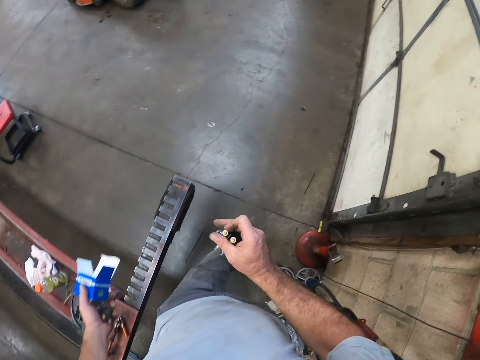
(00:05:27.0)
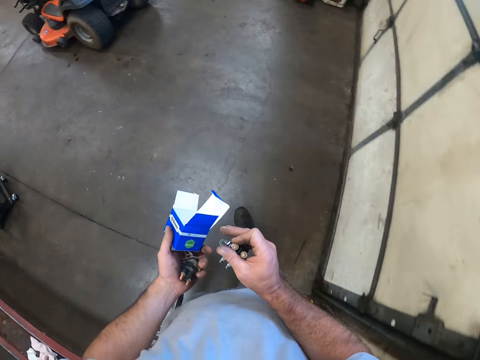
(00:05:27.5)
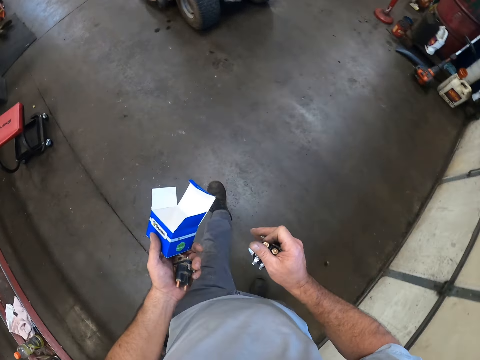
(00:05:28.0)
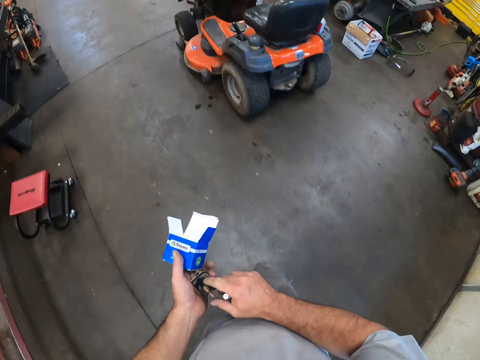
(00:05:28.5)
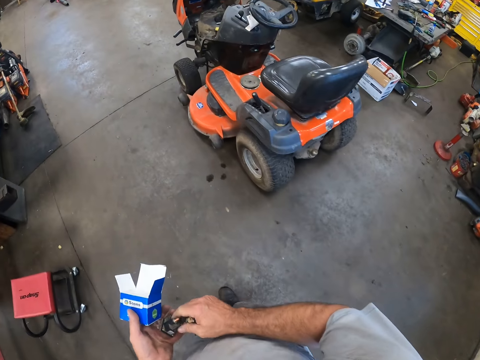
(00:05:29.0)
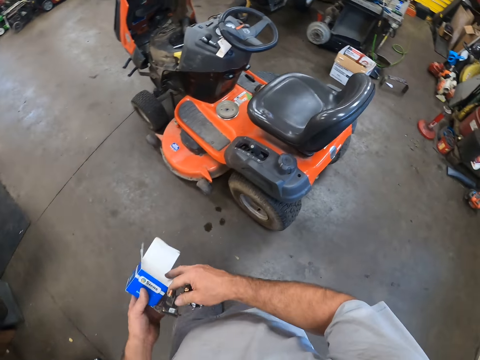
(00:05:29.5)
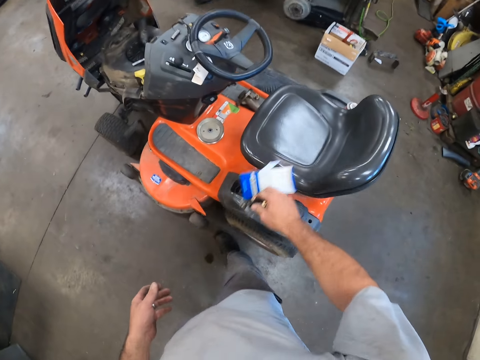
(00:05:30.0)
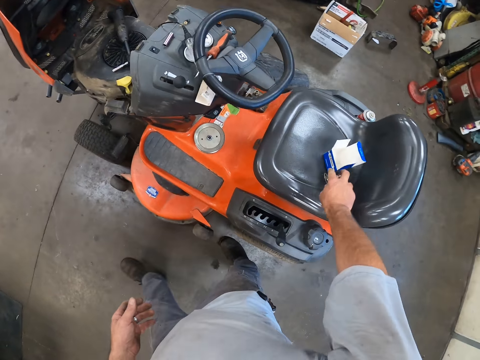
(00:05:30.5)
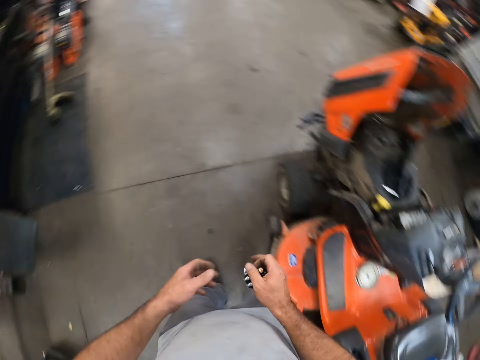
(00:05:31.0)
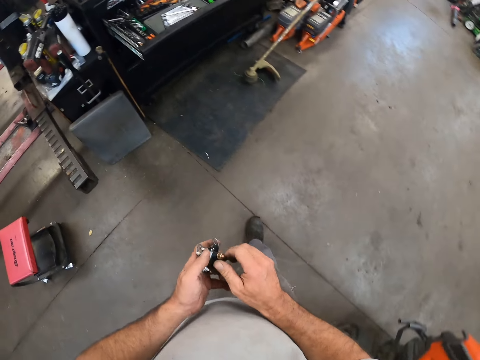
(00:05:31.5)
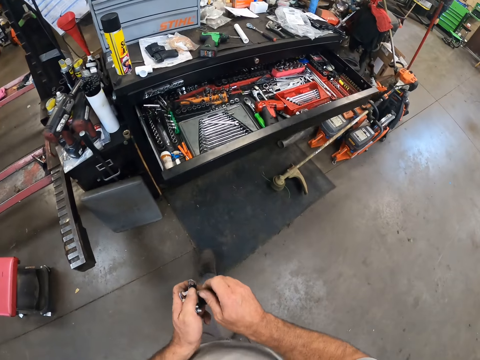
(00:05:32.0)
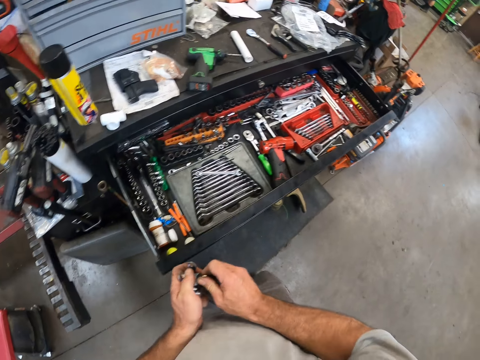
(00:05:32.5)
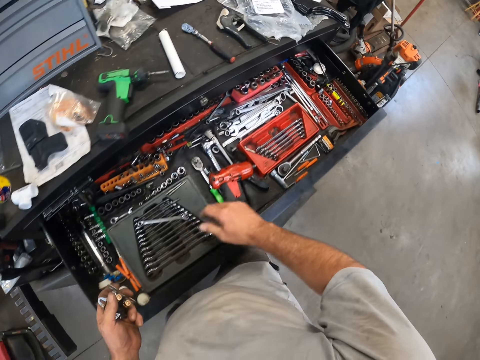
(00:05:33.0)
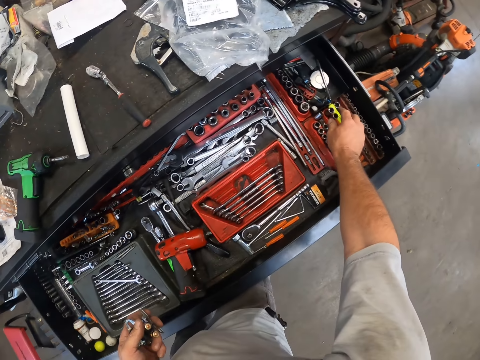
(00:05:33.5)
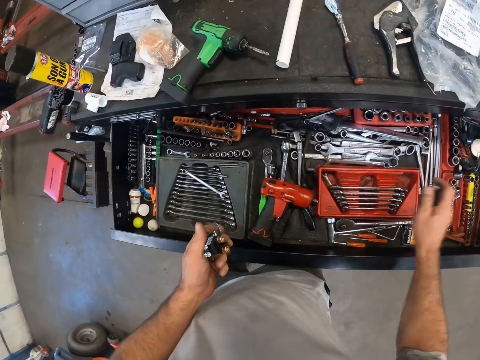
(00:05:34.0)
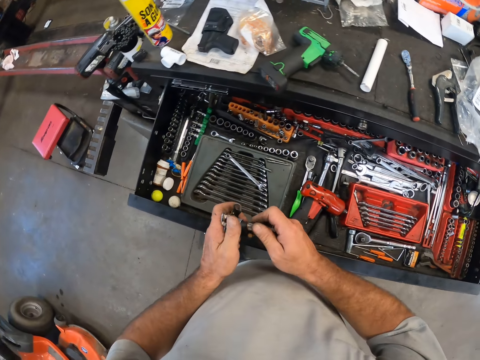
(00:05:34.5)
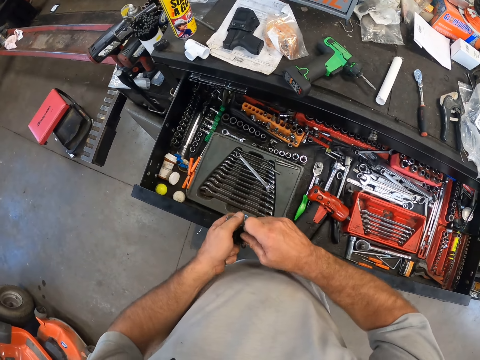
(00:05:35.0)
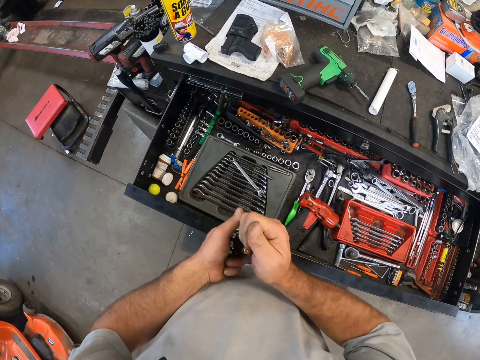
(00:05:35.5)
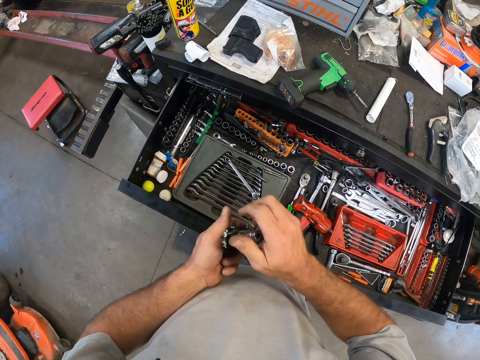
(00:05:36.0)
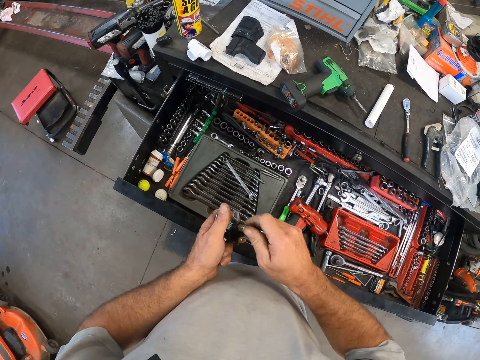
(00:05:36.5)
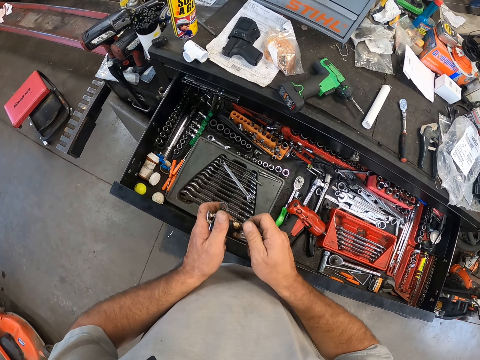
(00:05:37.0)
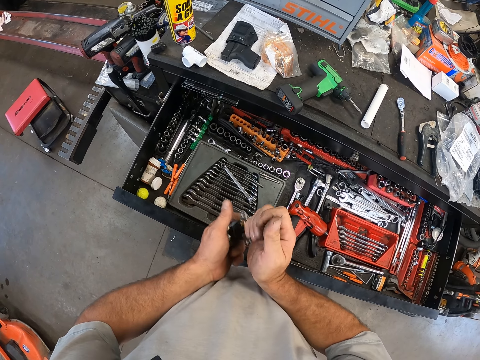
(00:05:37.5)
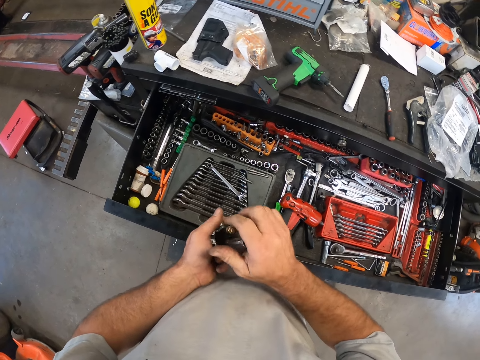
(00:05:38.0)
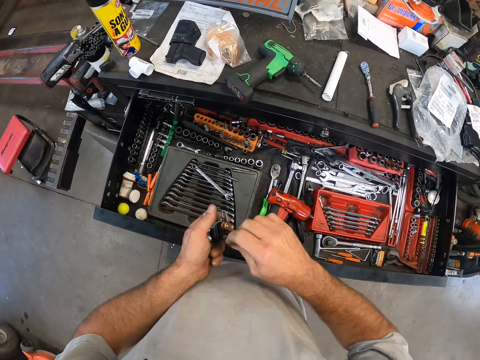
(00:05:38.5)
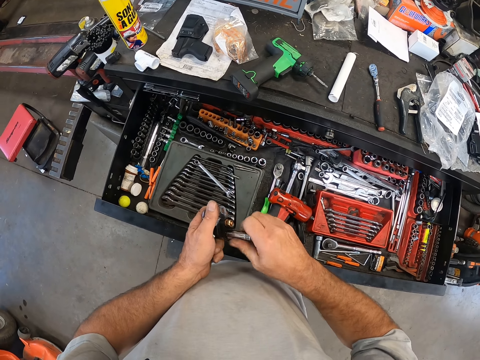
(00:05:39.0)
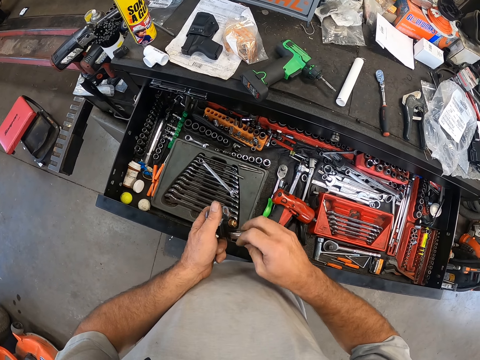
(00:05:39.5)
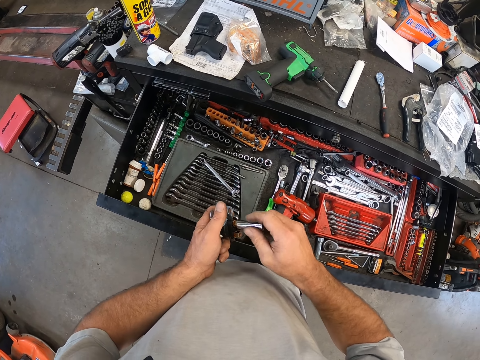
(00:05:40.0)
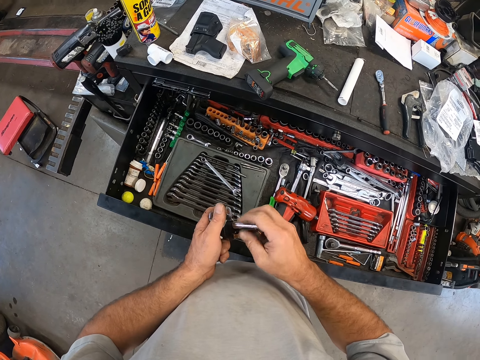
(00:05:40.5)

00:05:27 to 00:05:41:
The camera wearer passes the first ignition switch from his left hand to his right hand. He holds the sten starter solenoid. He drops the paper box on the riding mower seat with his right hand. He drops the first ignition switch on the riding mower seat with his right hand. He holds the sten starter solenoid. He picks up a socket set from a tool box drawer with his right hand. He unscrews a nut on the second ignition switch with the socket set. He unscrews another nut on the second ignition switch with the socket set.

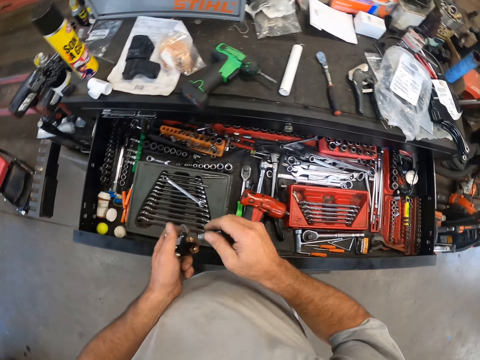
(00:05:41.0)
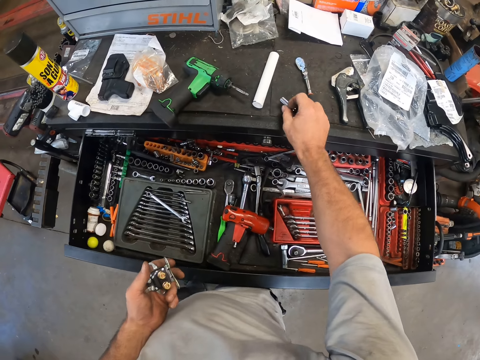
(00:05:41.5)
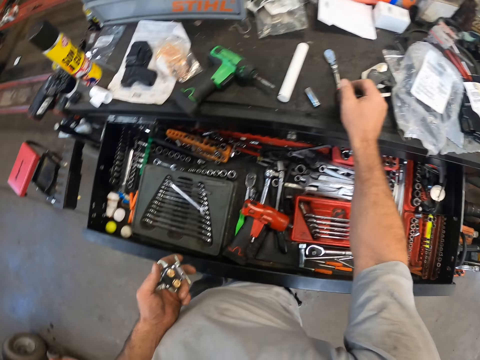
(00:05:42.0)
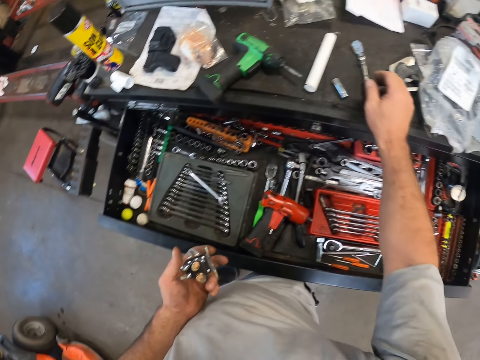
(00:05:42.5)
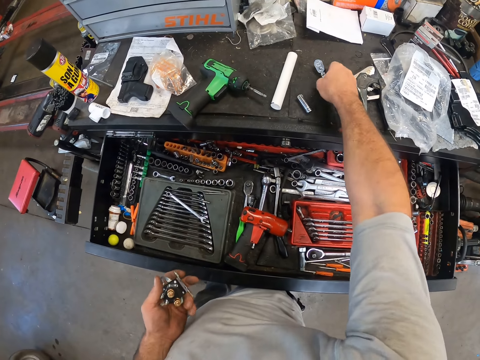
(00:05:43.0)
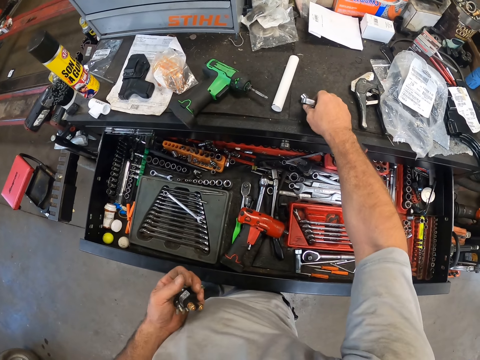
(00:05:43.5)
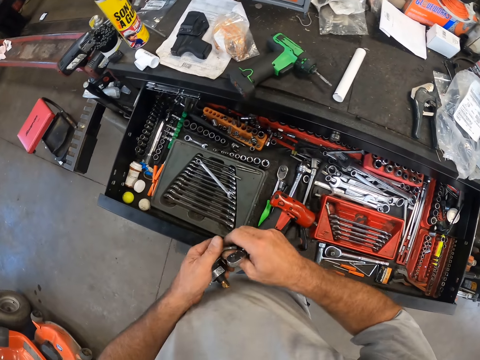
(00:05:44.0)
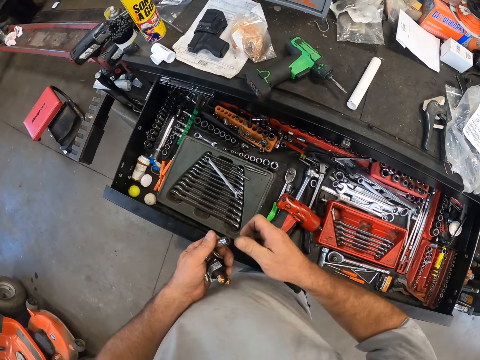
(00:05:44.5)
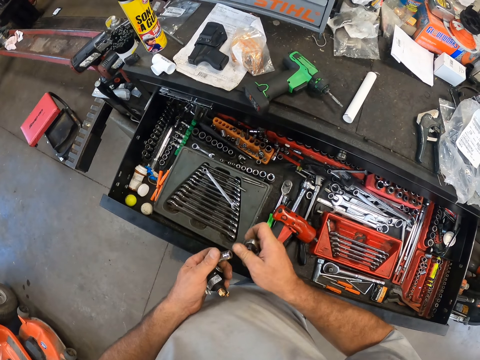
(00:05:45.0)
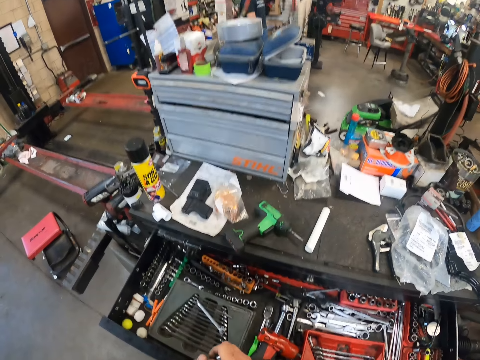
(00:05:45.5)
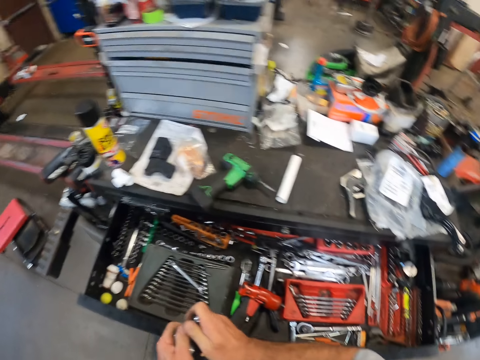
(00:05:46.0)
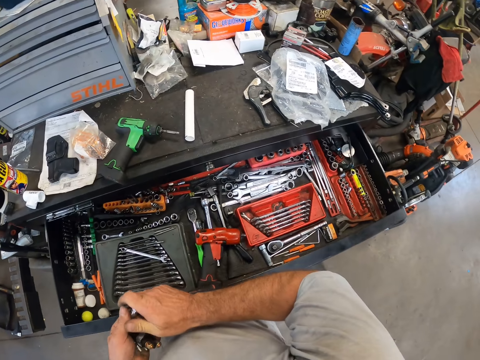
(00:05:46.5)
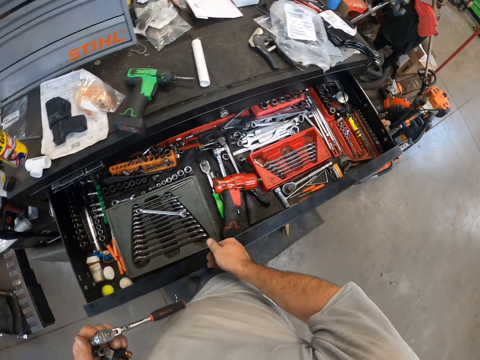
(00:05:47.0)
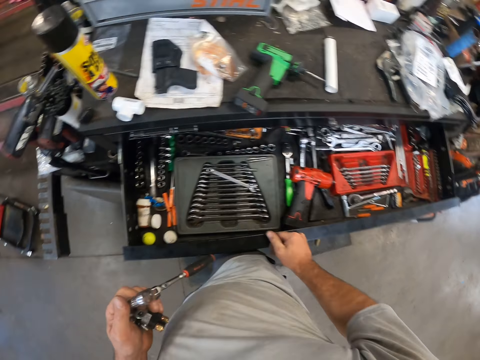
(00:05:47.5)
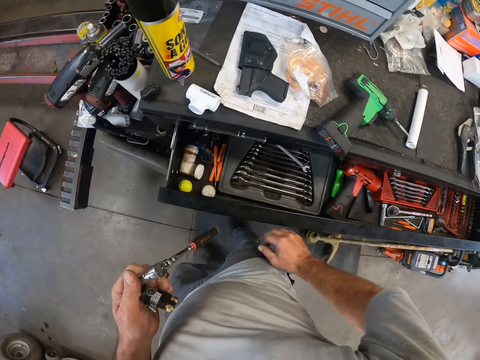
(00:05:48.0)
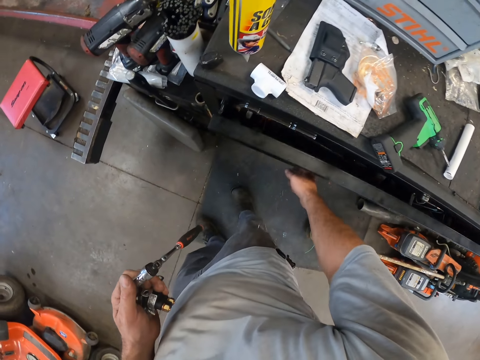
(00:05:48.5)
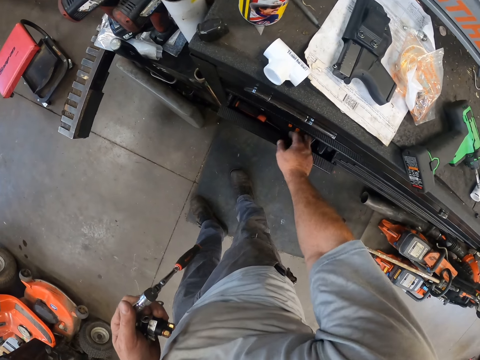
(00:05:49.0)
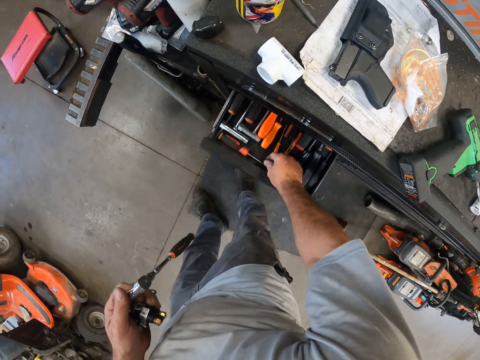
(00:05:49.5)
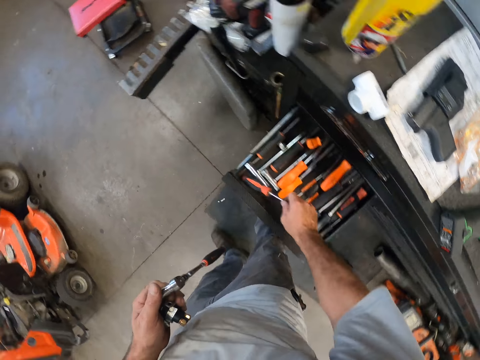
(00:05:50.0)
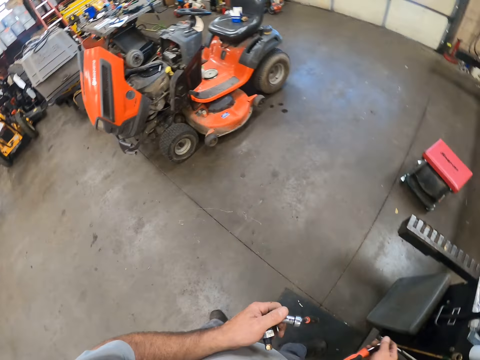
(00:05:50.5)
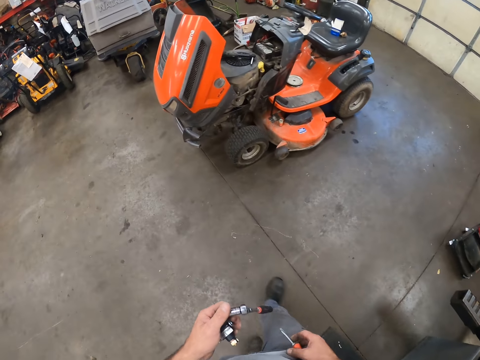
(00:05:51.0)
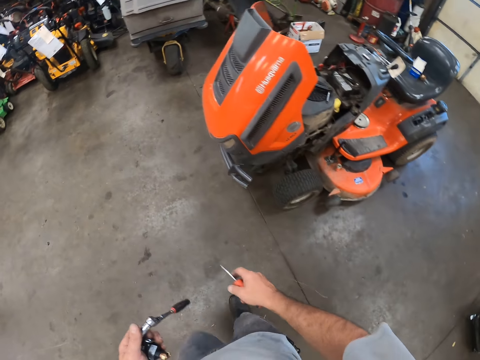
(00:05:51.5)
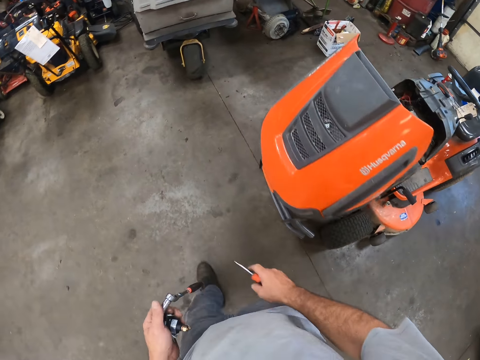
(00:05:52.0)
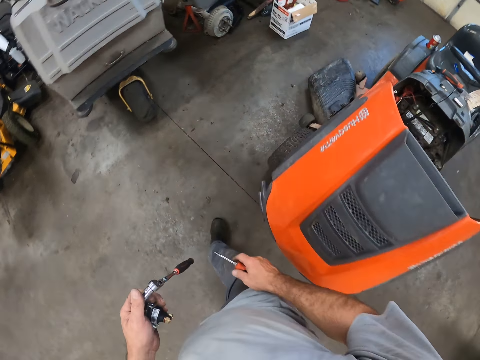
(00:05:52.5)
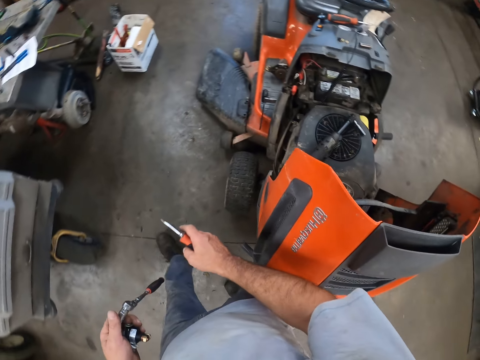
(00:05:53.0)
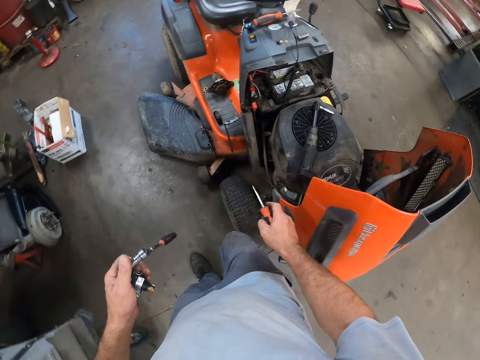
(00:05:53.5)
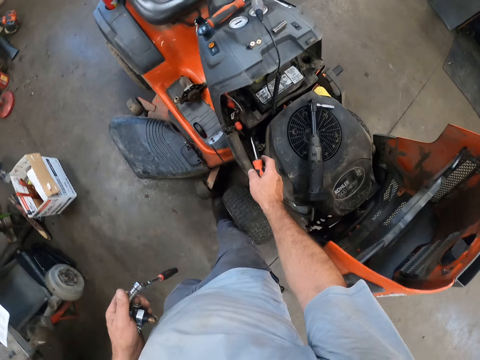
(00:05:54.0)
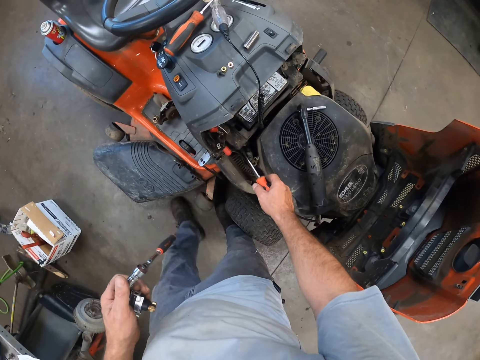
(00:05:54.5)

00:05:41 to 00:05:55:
The camera wearer drops the socket set on the top of the tool box with his right hand. He picks up a ratchet spanner from the top of the tool box with his right hand. He picks up the socket set from the top of the tool box with his right hand. He attaches the socket set to the ratchet spanner. He closes the tool box drawer with his right hand. He opens another tool box drawer with his right hand. He picks up a screwdriver from the drawer with his right hand. He walks holding the screwdriver. He stands near the lawn mower.
